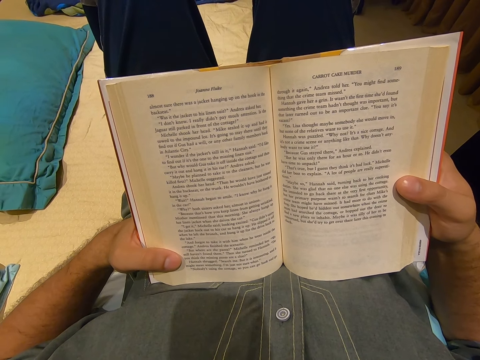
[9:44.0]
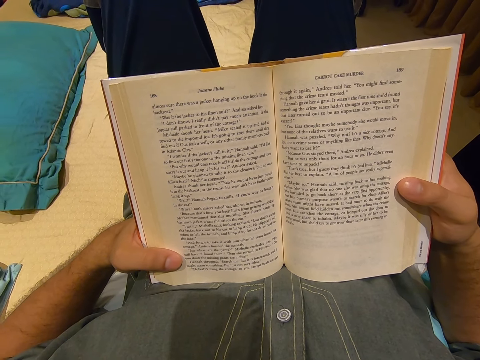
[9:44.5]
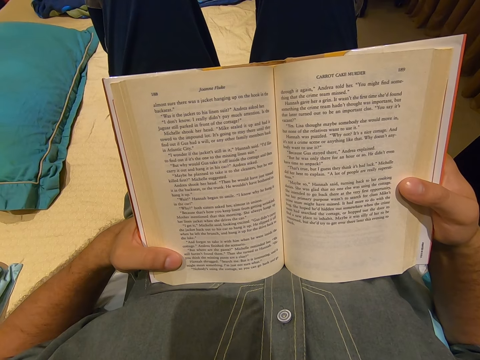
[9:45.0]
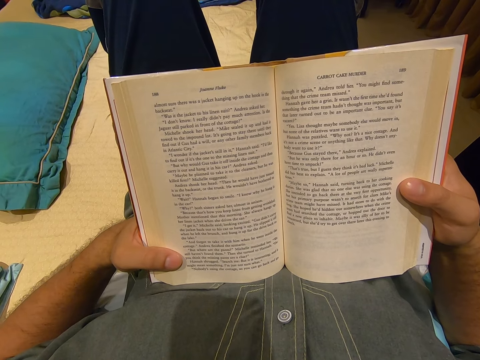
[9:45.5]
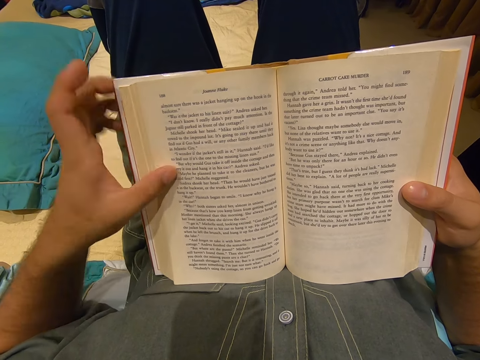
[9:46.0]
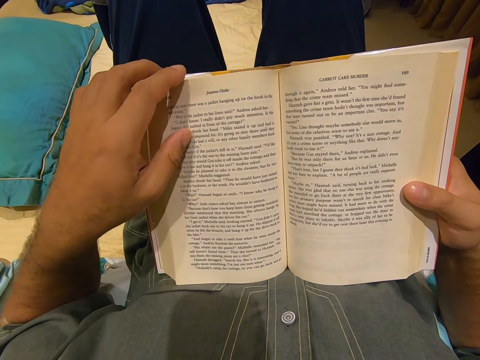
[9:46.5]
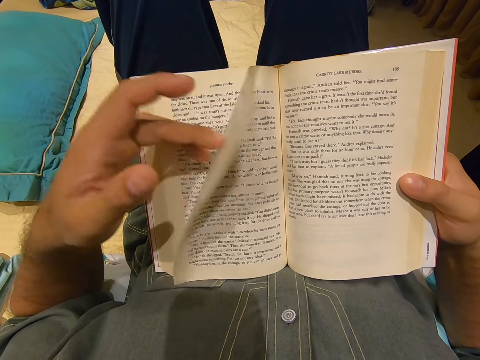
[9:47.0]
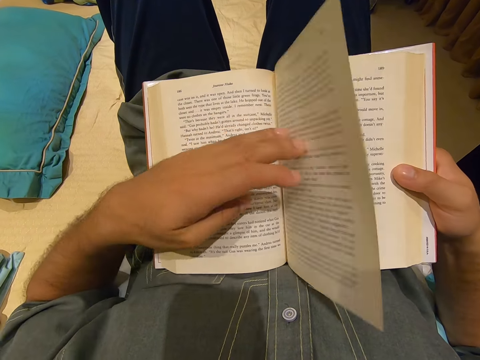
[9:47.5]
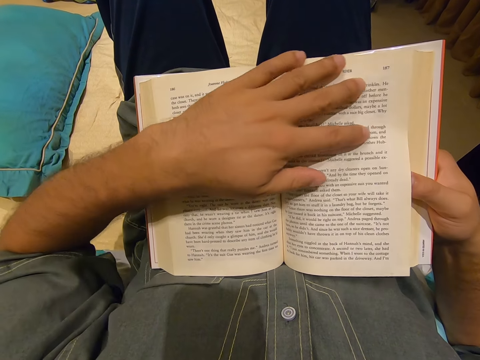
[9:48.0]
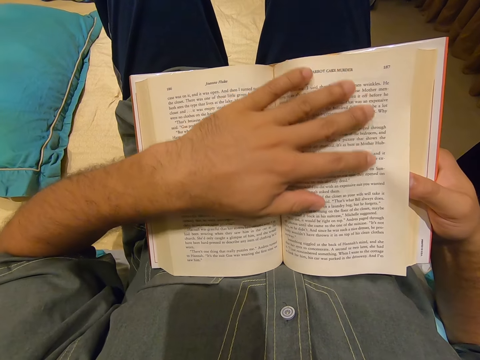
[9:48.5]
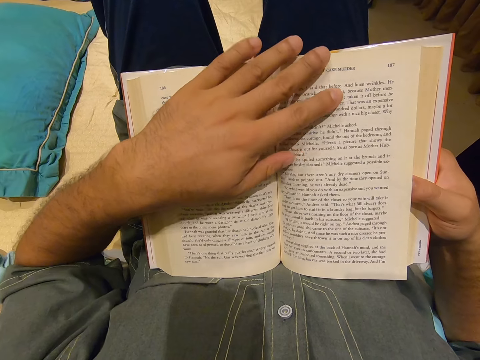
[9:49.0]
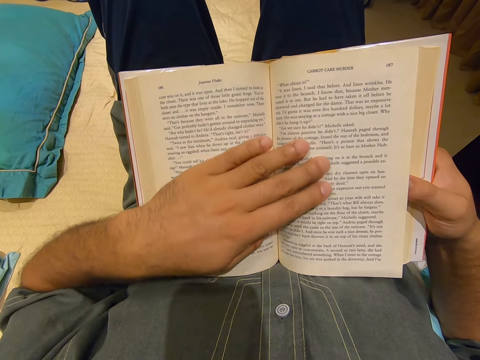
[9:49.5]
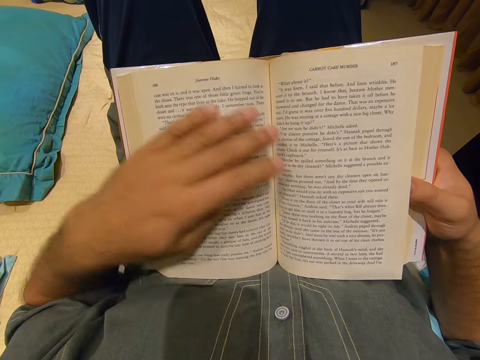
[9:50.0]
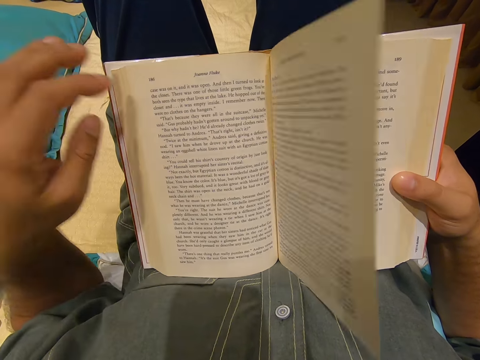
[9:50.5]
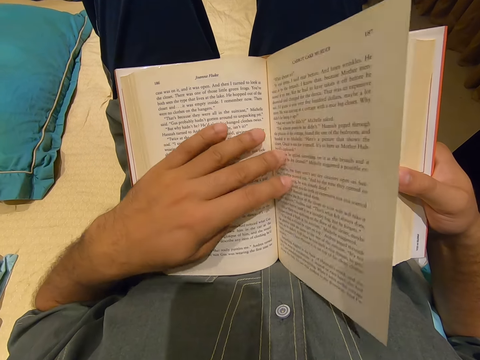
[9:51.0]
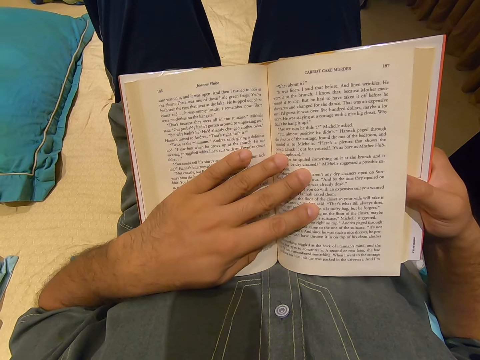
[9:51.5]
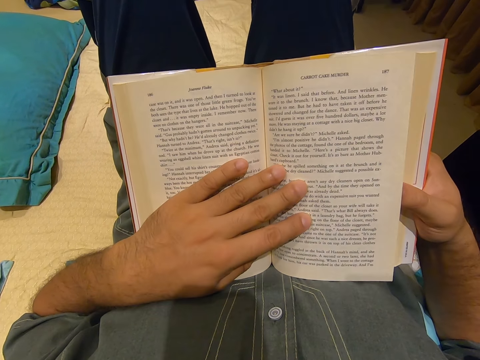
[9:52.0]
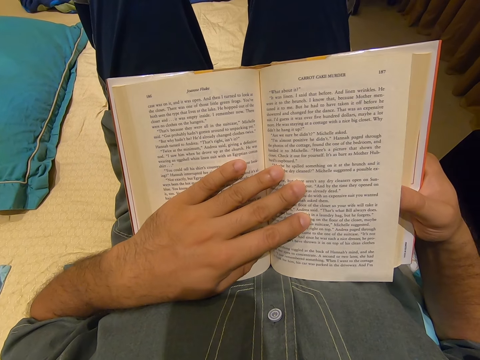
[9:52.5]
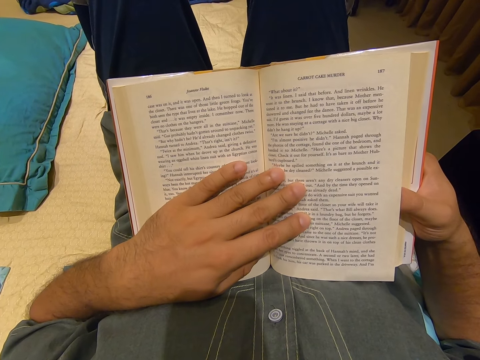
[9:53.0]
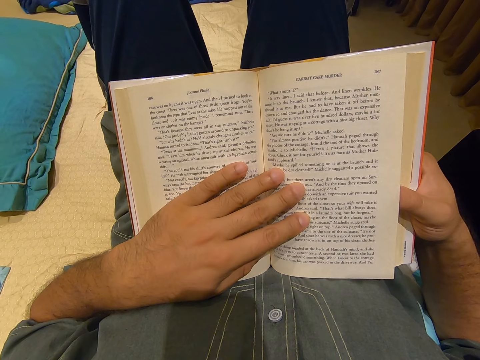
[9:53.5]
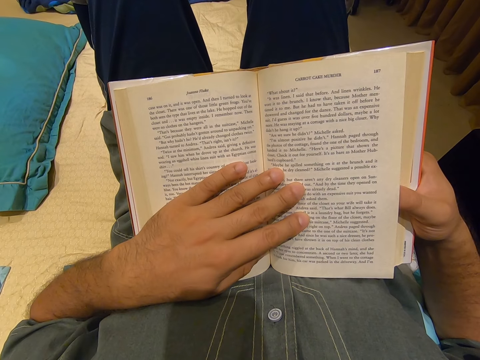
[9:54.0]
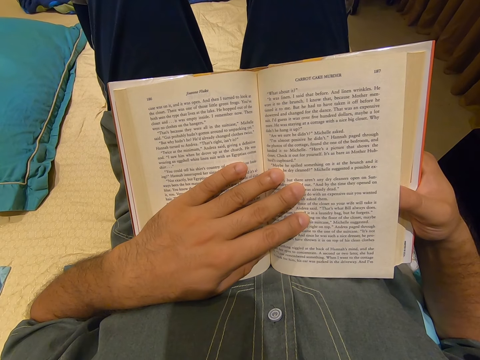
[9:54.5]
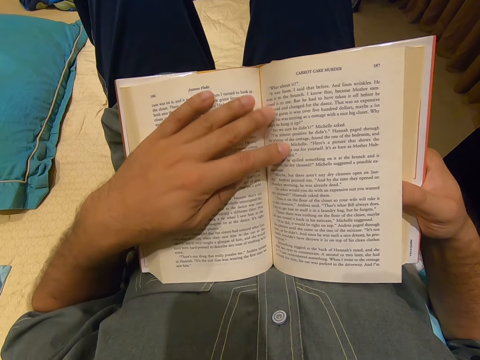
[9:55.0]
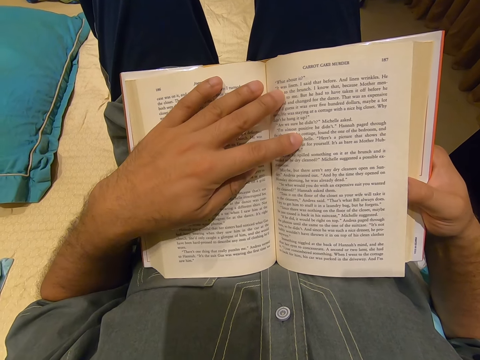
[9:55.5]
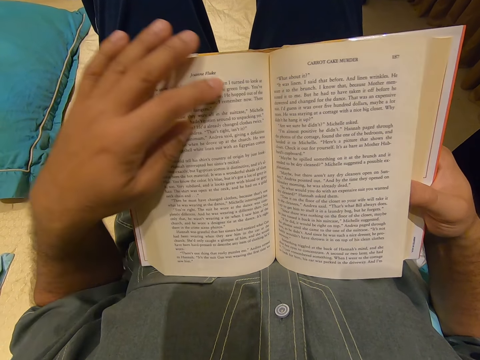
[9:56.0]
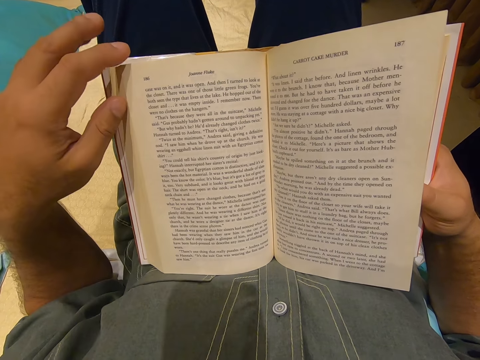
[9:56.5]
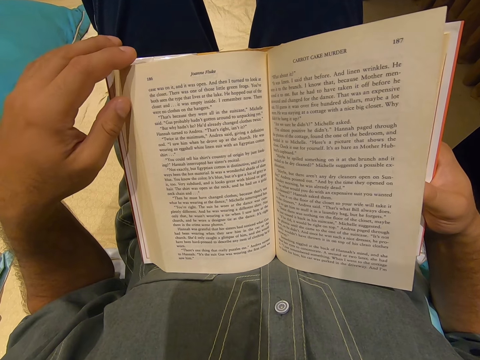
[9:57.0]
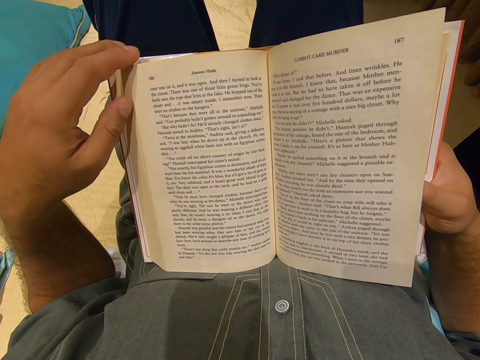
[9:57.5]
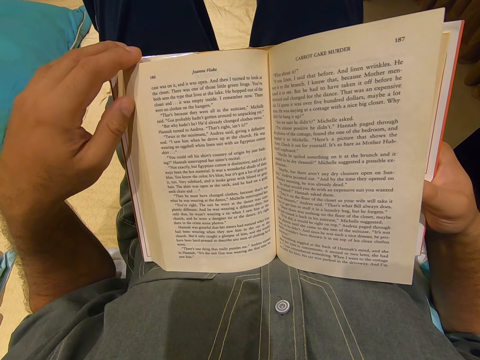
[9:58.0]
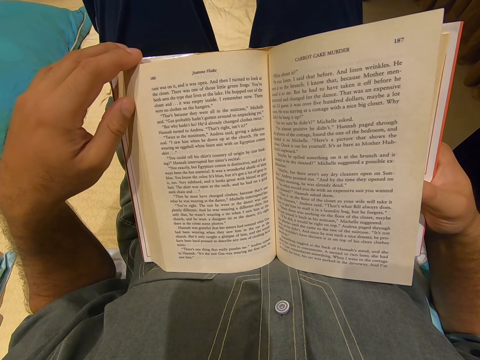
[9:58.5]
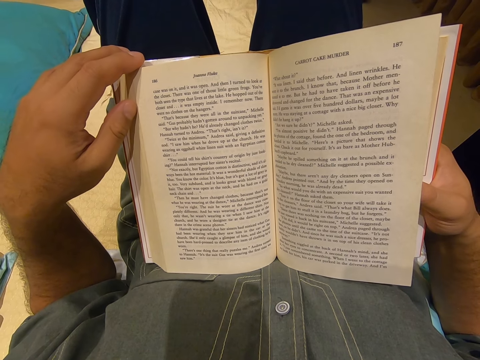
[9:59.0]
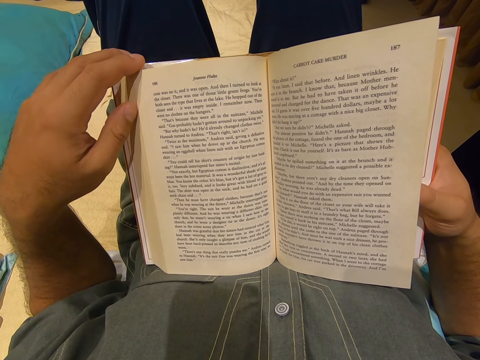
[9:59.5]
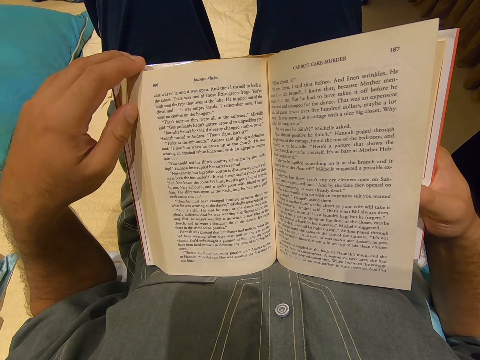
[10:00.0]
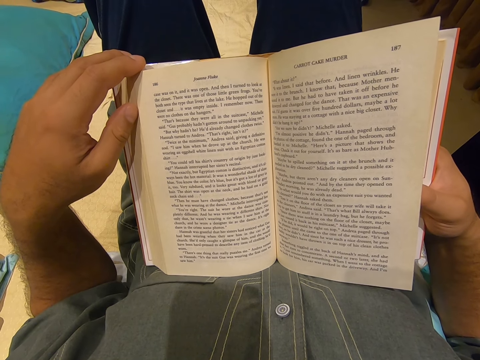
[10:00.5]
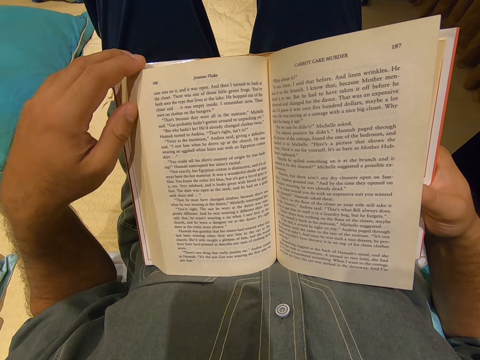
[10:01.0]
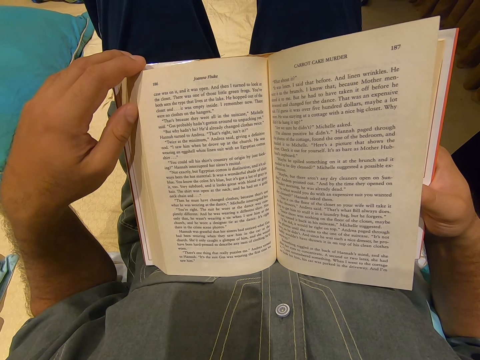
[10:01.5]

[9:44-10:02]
The camera wearer moves his hand. He turns the previous page. He streamlines the page. He reads the novel. He moves his hand. He moves his hand again. He holds the page. He holds the book. He reads the novel. He moves his hand. He moves his hand again. He touches the book. He reads the novel.

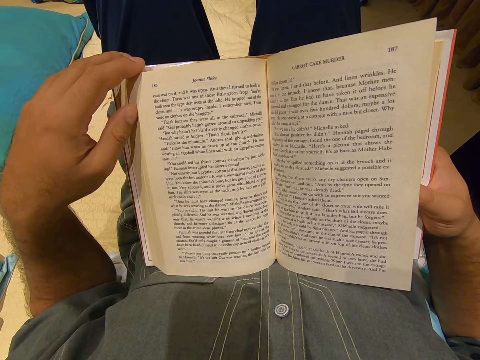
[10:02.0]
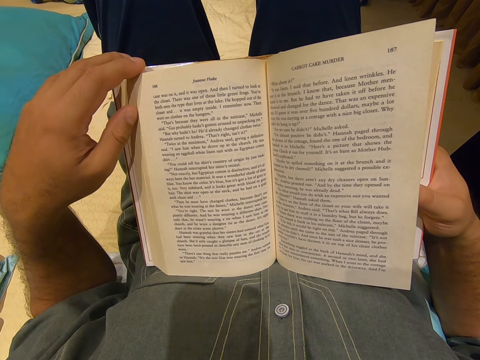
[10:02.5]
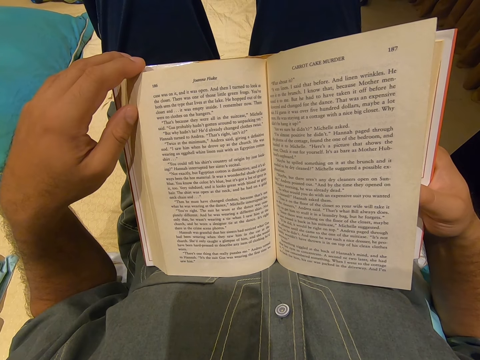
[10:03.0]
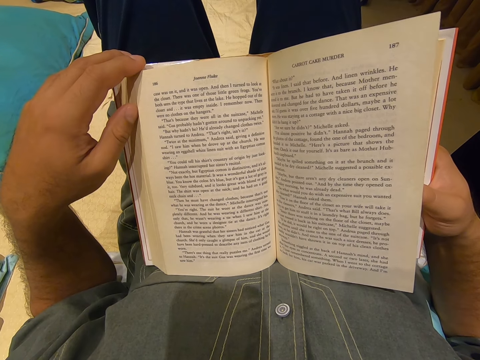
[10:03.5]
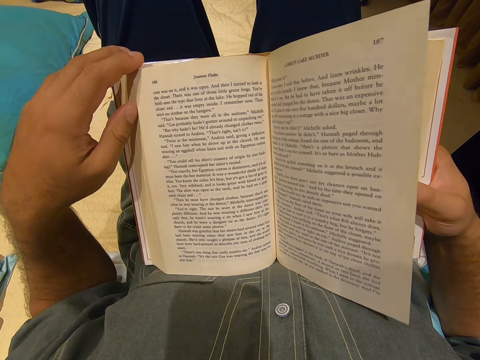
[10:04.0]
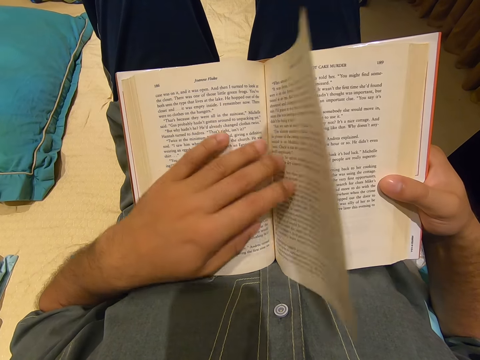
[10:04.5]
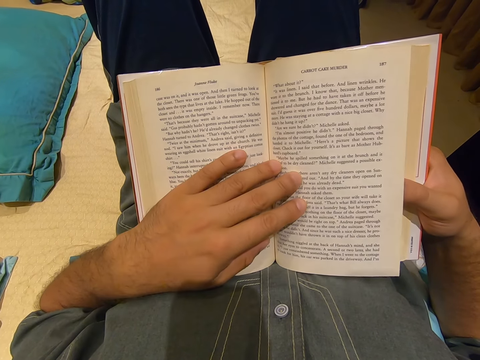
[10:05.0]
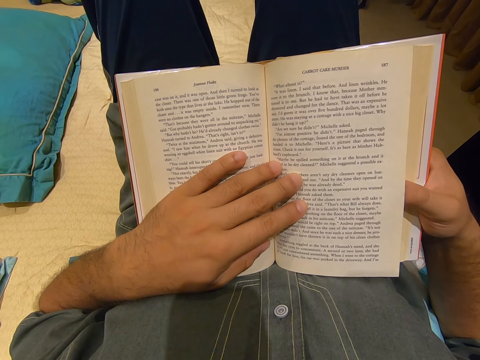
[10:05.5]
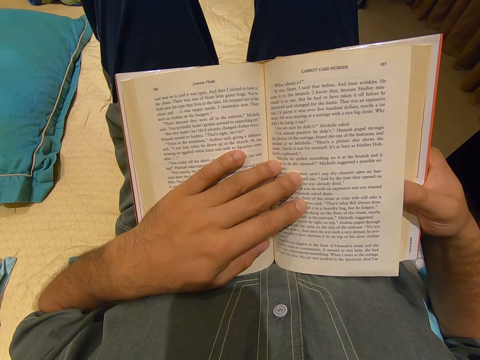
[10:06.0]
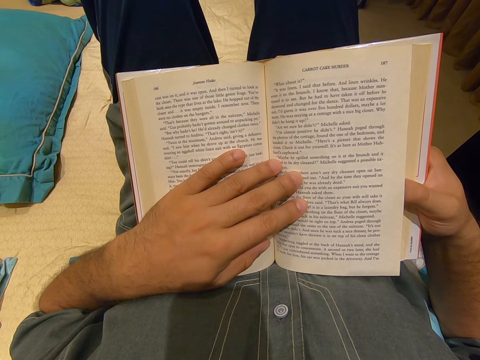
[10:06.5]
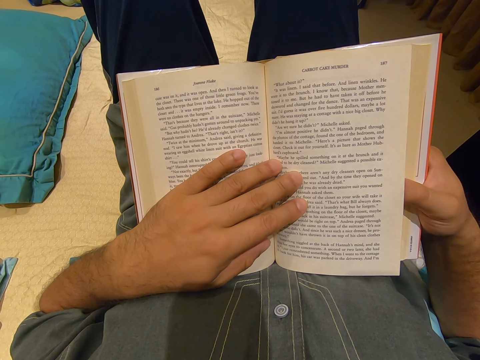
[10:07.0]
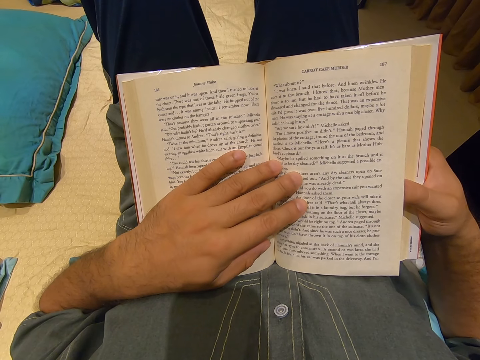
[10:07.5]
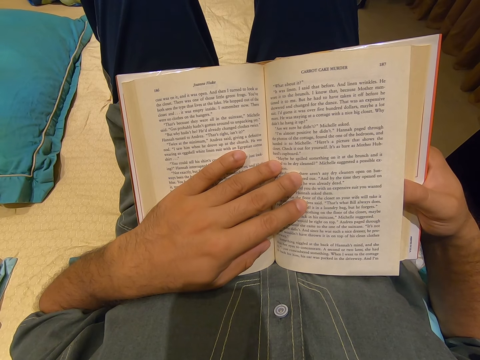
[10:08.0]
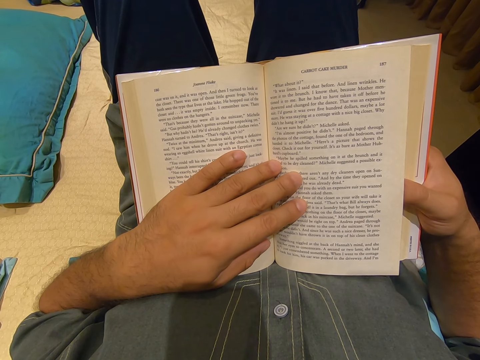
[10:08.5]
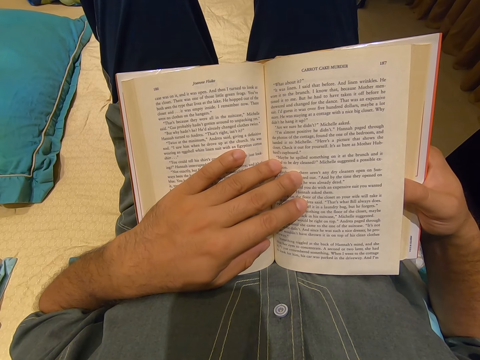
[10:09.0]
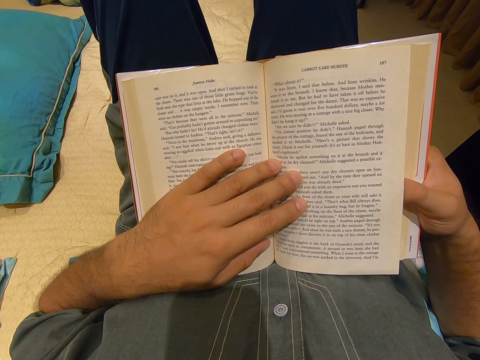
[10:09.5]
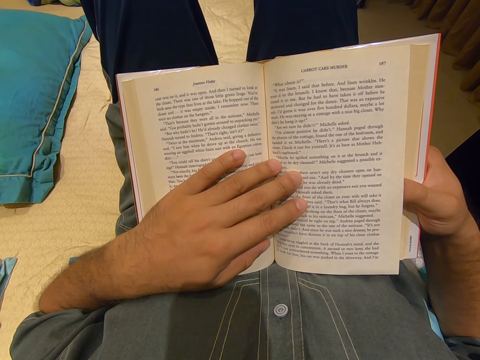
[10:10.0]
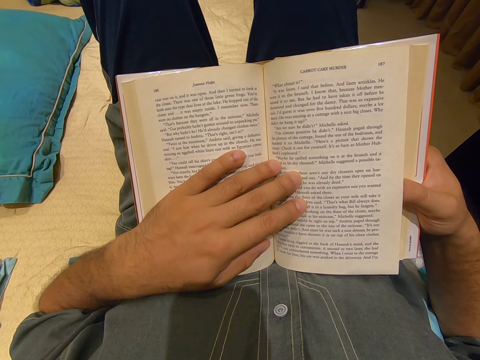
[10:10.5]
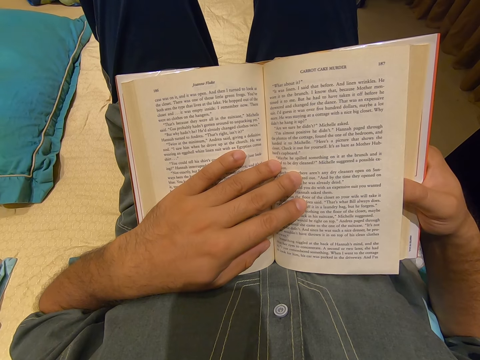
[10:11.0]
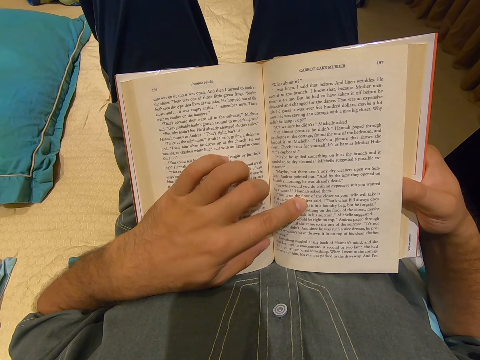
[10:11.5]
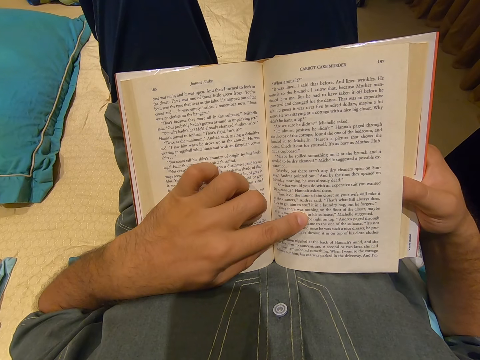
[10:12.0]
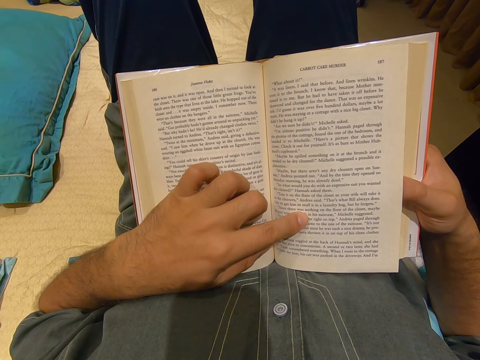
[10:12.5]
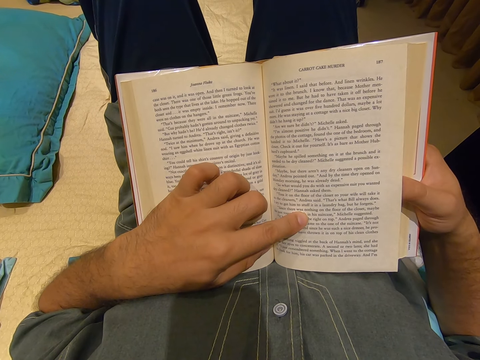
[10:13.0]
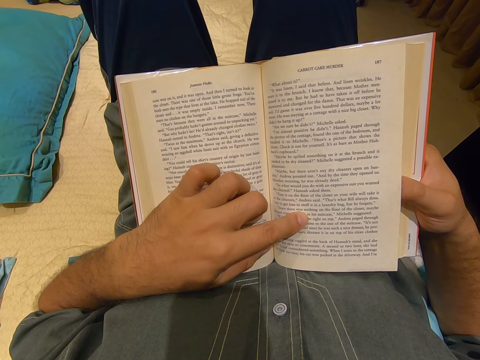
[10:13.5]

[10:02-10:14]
The camera wearer turns a page. He moves his hand. He returns the page. He holds the page. He reads the novel. He moves his fingers.
